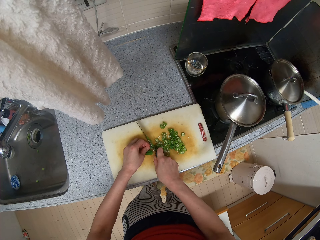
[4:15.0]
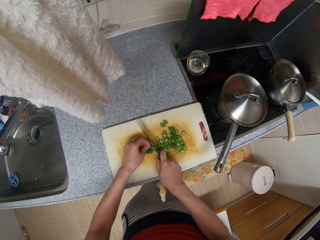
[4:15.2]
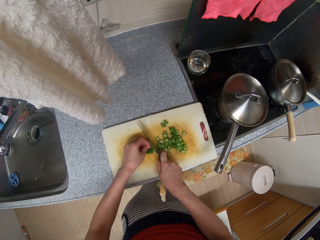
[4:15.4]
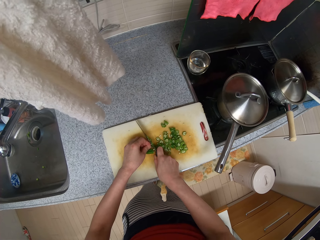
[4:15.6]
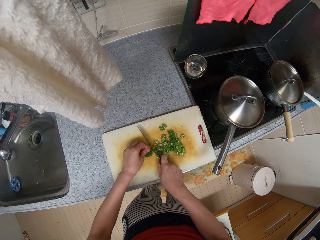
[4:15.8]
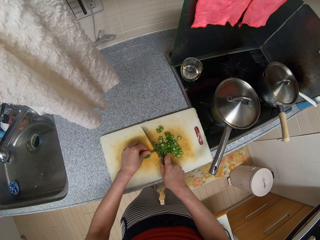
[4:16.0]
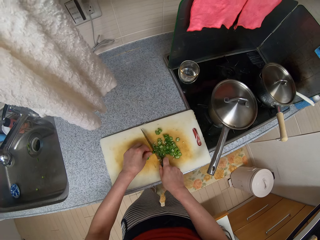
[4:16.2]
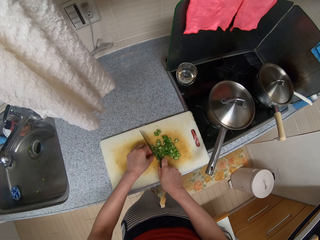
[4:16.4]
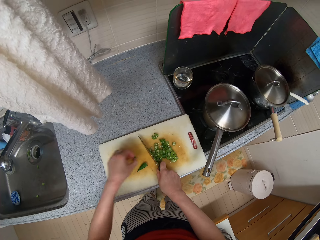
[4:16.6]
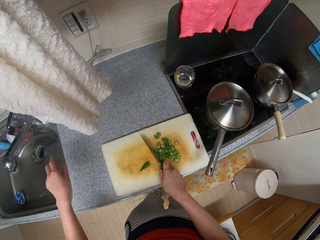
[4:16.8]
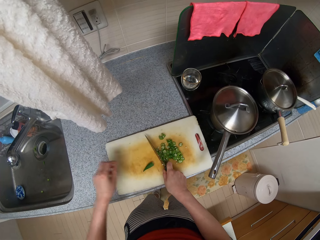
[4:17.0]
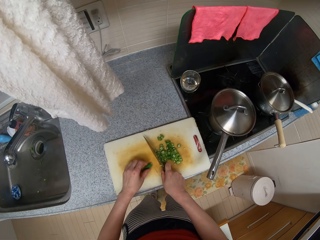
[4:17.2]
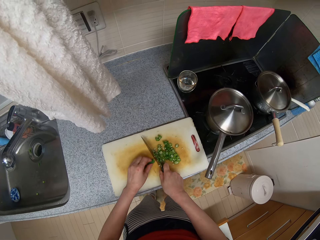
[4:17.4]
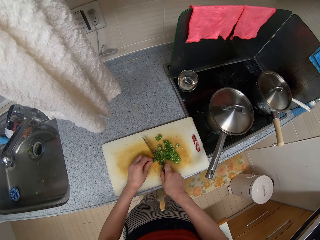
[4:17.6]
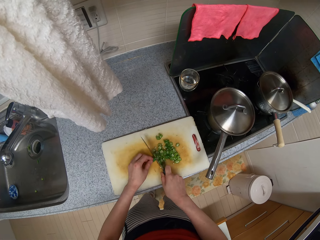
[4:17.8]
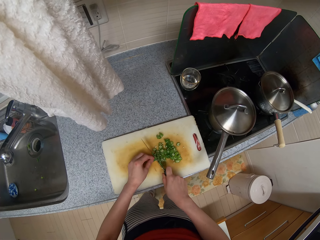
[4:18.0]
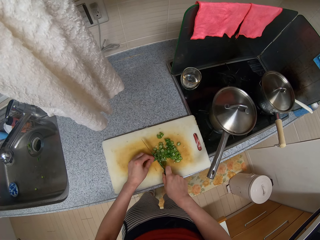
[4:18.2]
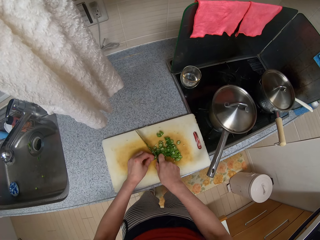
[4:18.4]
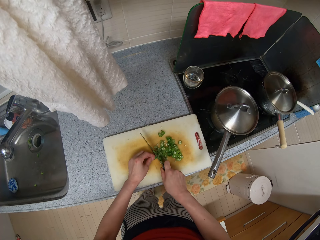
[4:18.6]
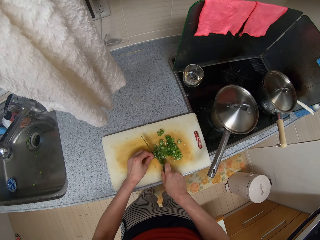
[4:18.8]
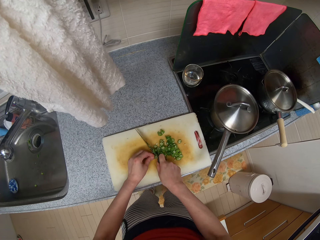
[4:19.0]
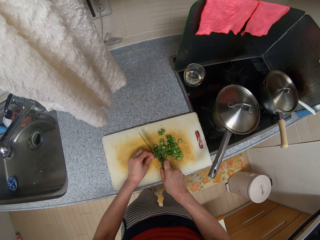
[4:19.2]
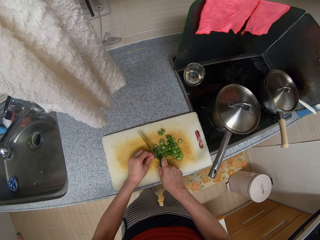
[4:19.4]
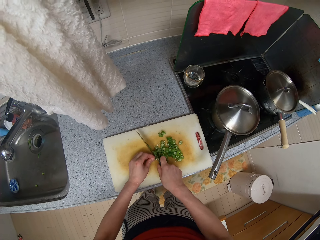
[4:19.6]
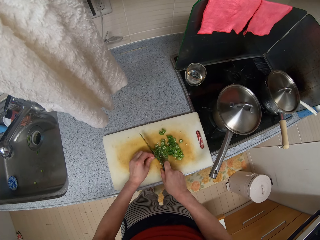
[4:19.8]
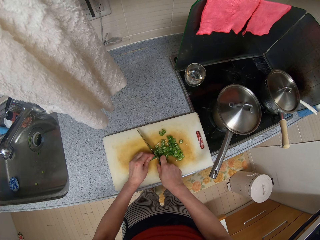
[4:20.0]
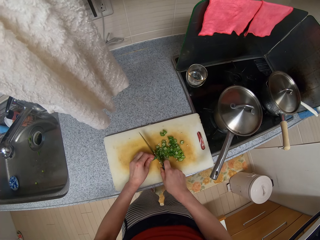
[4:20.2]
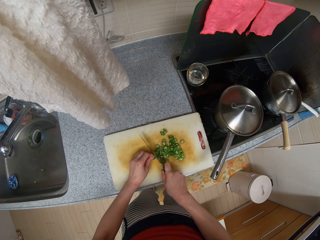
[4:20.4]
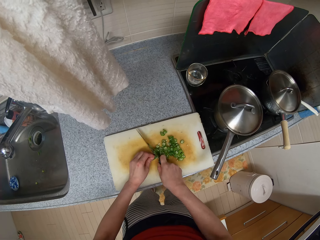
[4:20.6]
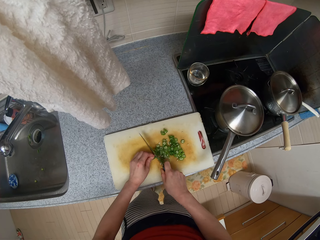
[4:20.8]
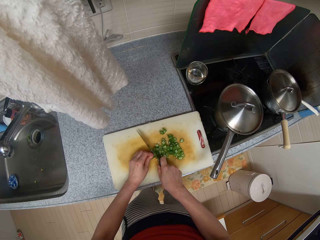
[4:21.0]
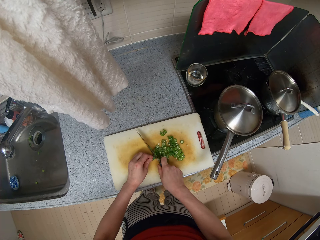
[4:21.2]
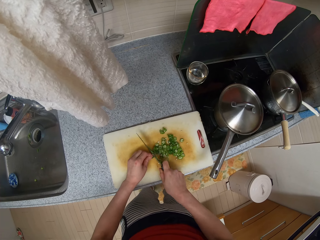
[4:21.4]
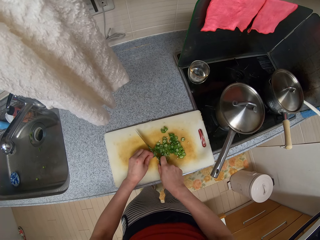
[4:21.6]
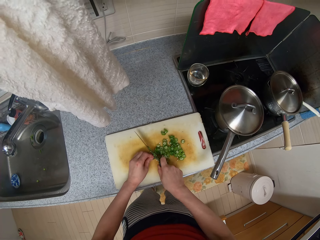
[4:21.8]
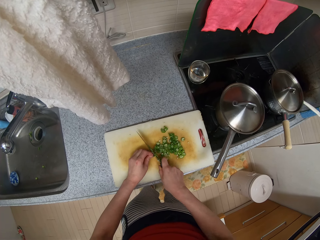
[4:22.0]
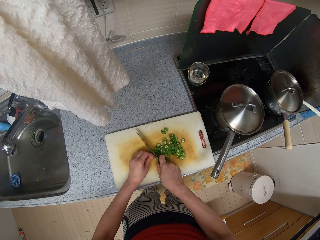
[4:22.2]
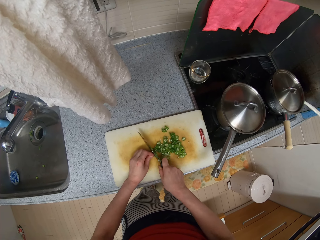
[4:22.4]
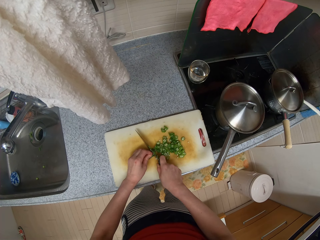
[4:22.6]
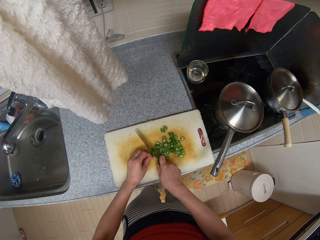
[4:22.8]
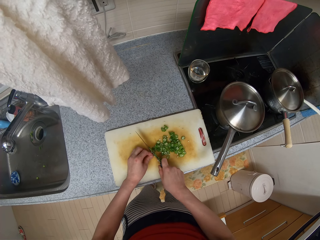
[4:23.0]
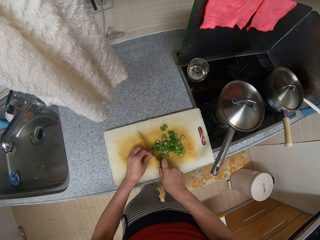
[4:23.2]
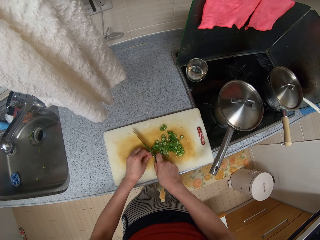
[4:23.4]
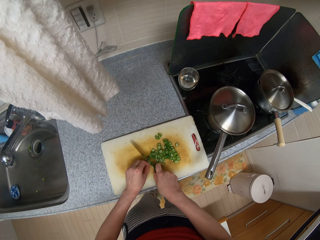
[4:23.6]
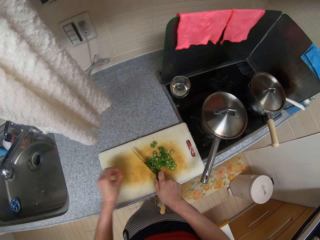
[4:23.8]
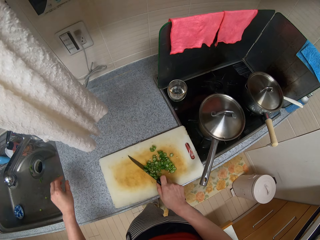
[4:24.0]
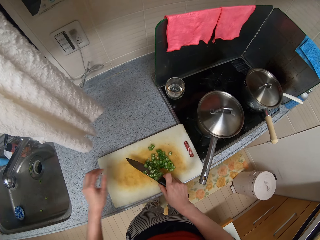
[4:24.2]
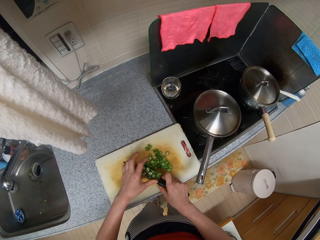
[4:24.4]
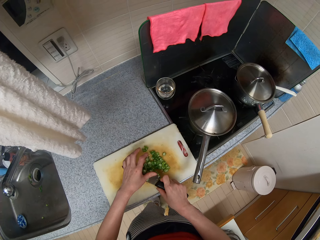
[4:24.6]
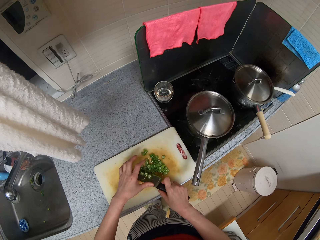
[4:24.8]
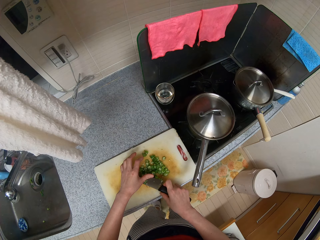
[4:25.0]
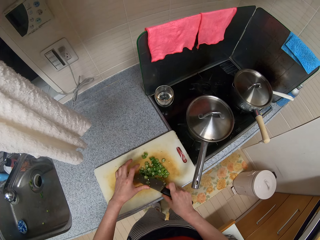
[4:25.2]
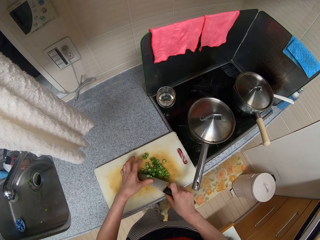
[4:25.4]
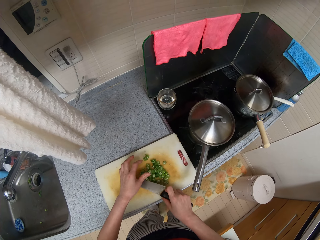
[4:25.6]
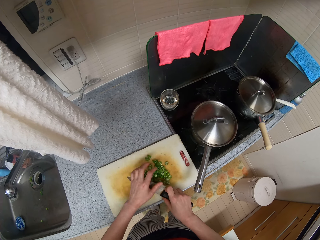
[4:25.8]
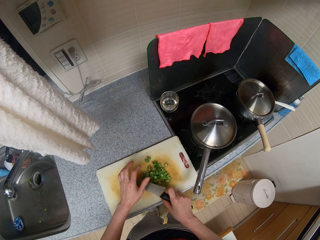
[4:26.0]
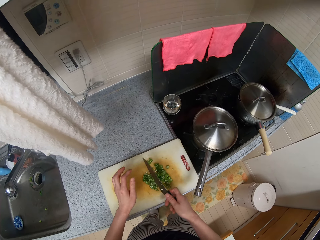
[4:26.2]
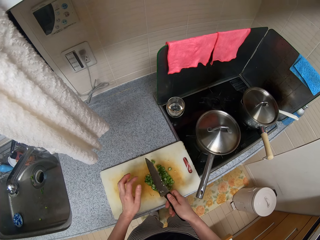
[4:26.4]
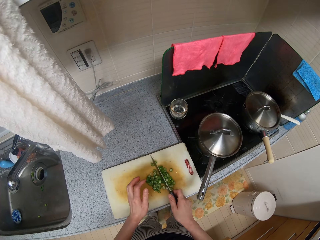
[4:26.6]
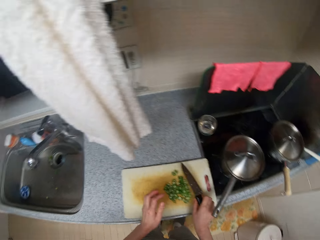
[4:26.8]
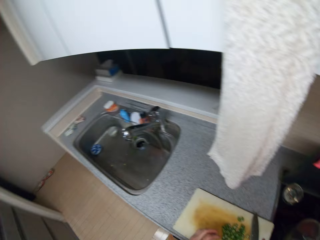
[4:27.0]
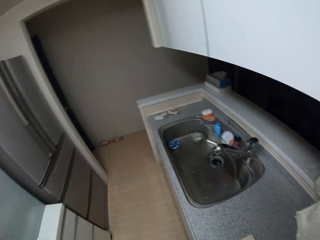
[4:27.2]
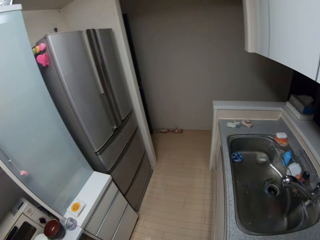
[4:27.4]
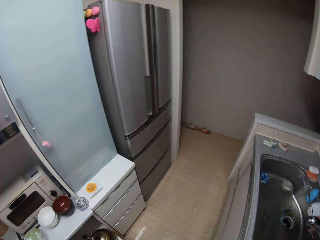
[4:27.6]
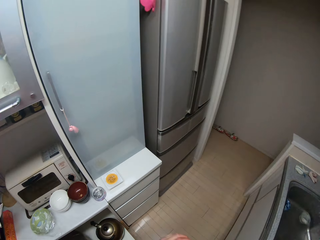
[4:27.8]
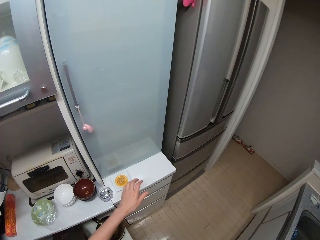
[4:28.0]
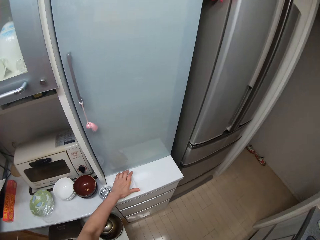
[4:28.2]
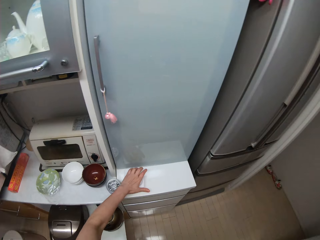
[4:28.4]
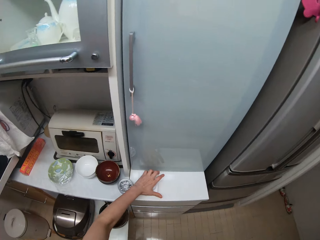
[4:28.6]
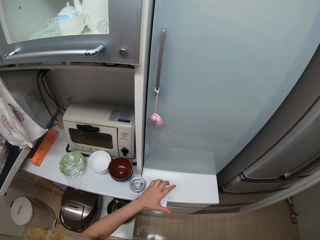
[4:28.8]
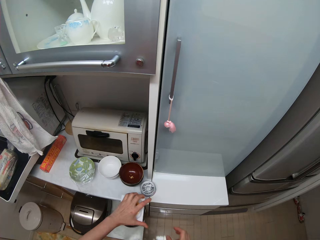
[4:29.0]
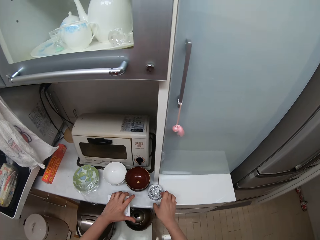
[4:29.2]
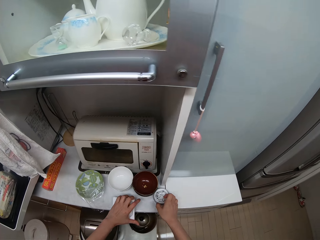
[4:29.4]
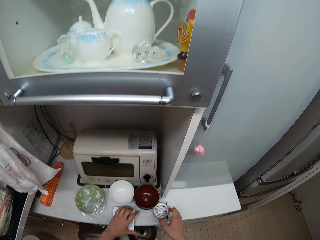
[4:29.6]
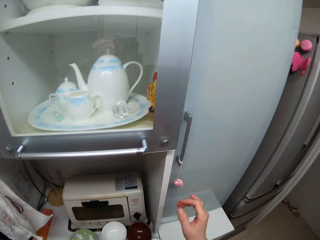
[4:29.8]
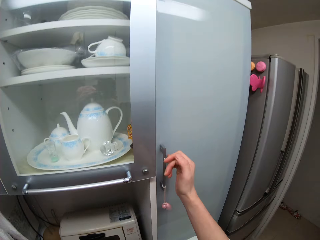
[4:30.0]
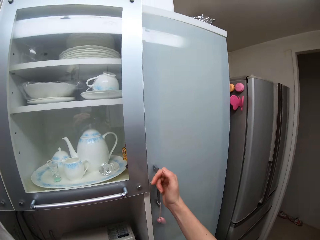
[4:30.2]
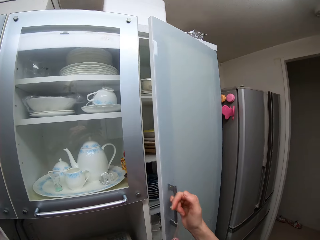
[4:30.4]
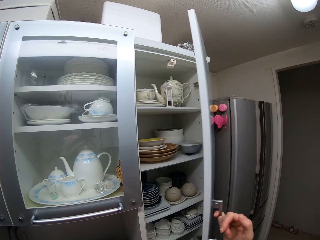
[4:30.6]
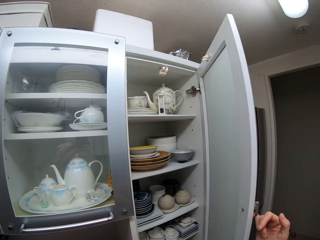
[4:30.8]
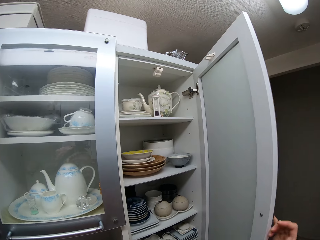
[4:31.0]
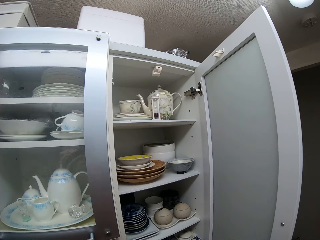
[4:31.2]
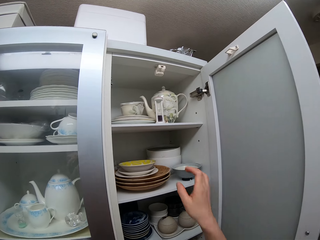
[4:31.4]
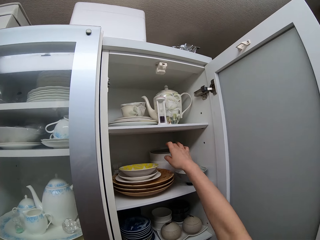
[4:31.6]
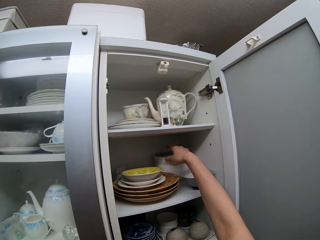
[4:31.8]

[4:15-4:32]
The camera wearer picks a green pea from a chopping board with their left hand. They drop the green pea in a sink using their left hand. They cut green peas on the chopping board using a knife. They pick a green pea from the chopping board with their left hand. They drop the green pea in the sink using their left hand. They remove green peas from the knife using their left hand. They turn around. They pick a plate or container and drop it on a kitchen countertop using their left hand. They touch a tin with their right hand. They open the door of a cabinet using their right hand.

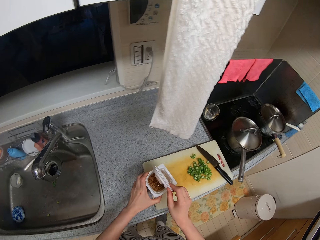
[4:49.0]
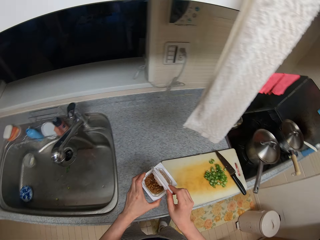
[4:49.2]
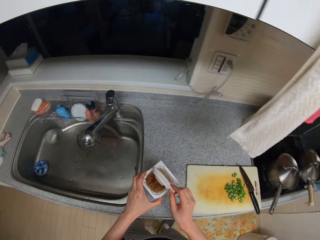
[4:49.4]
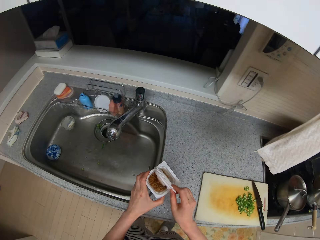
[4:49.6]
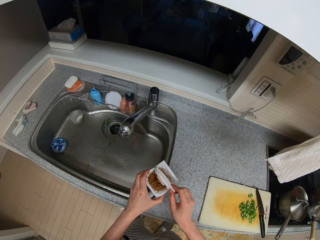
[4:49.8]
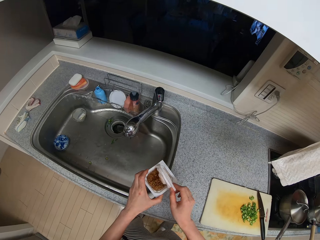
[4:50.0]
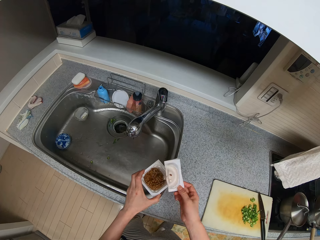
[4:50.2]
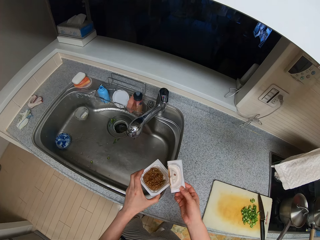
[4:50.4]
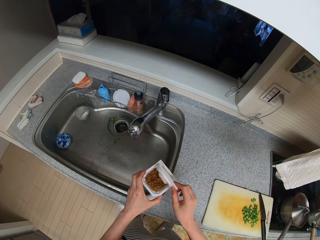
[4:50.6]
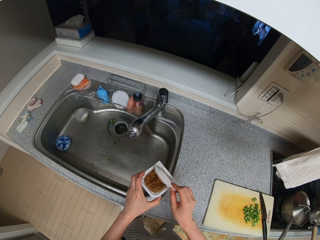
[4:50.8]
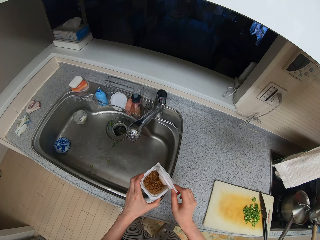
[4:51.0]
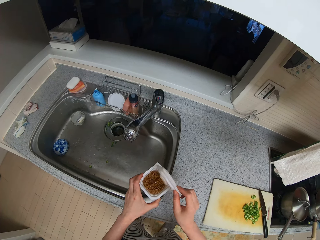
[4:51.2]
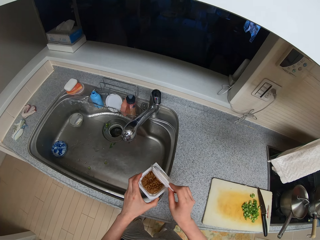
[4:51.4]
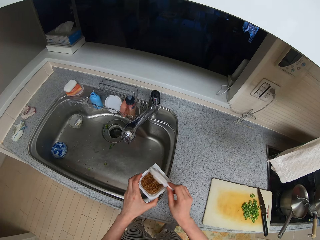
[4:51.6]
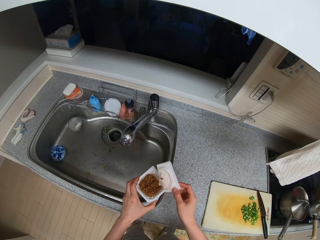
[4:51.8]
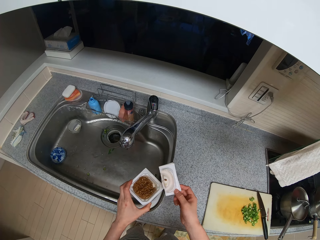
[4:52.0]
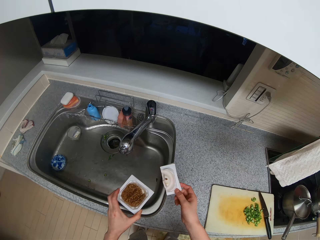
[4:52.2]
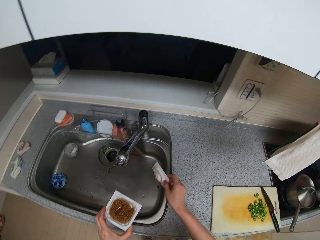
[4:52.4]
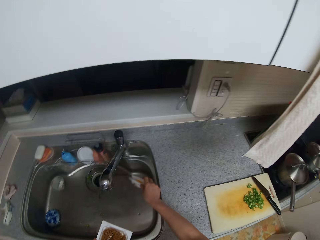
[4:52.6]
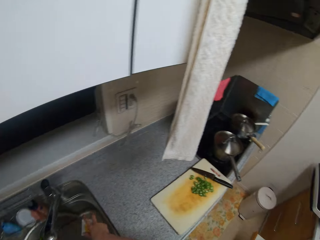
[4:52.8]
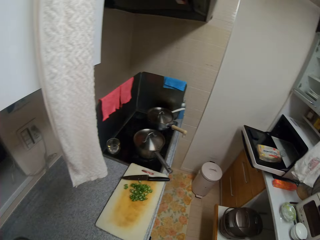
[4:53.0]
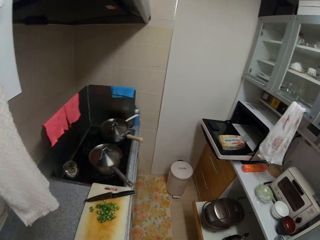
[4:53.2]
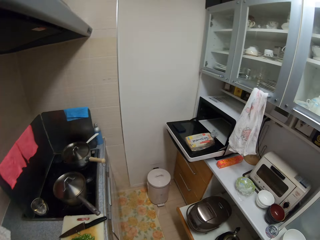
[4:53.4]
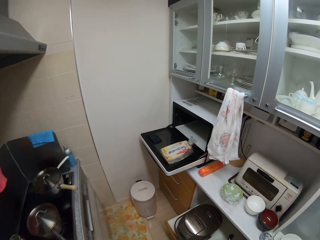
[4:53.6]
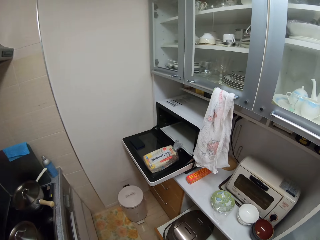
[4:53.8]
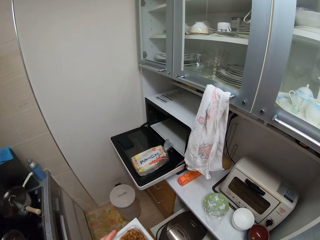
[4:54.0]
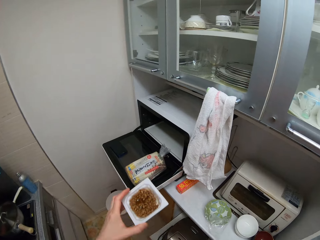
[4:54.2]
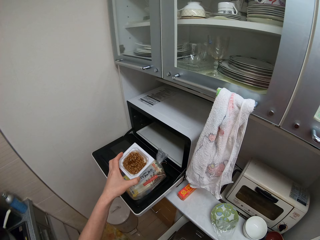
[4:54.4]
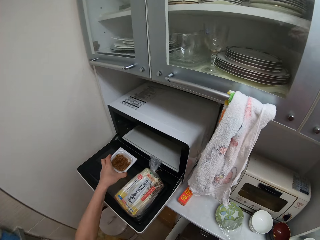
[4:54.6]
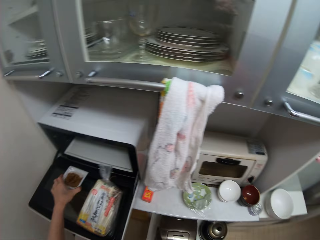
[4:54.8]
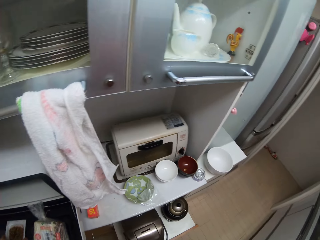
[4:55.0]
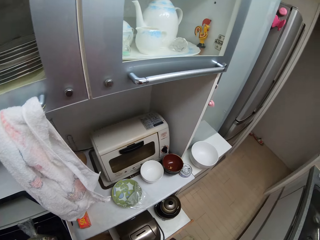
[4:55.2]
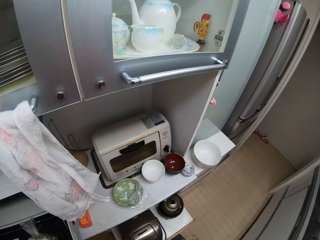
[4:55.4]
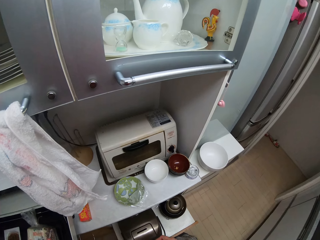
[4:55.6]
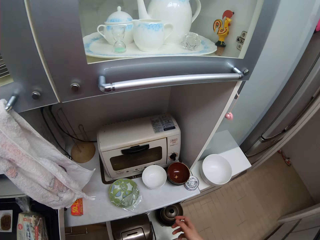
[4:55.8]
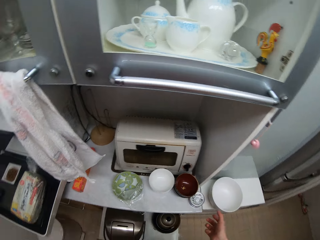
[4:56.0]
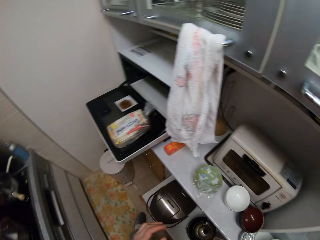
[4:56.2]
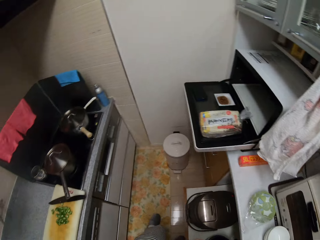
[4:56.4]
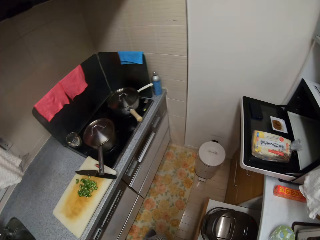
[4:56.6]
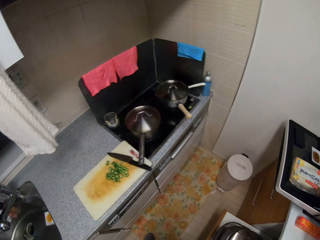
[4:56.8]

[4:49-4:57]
The camera wearer picks something from the chopping board. He drops the lid in the sink with his right hand. He drops the pack on the door of a microwave with his left hand. He walks around the kitchen.
